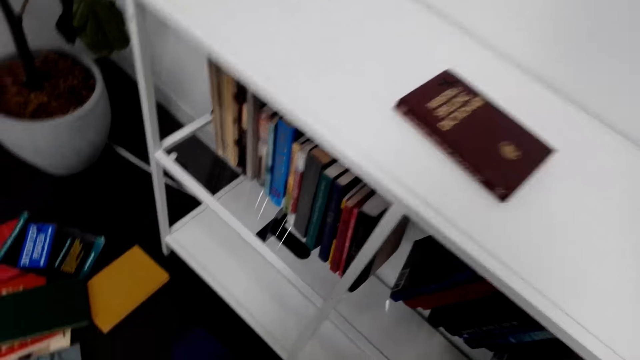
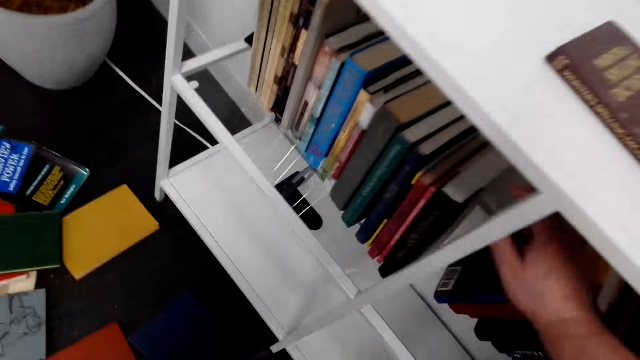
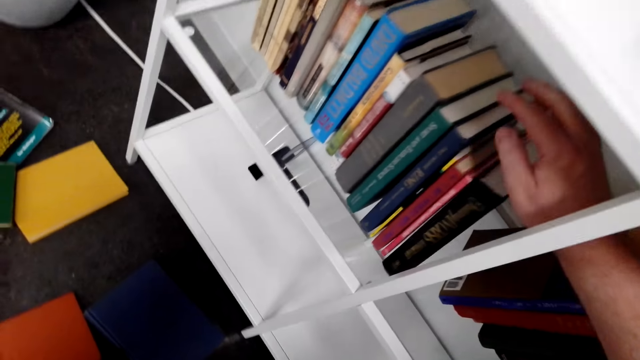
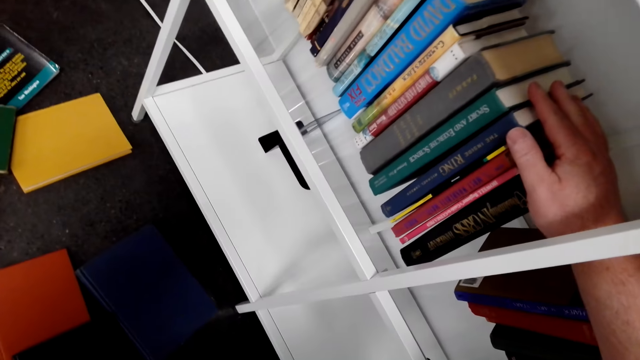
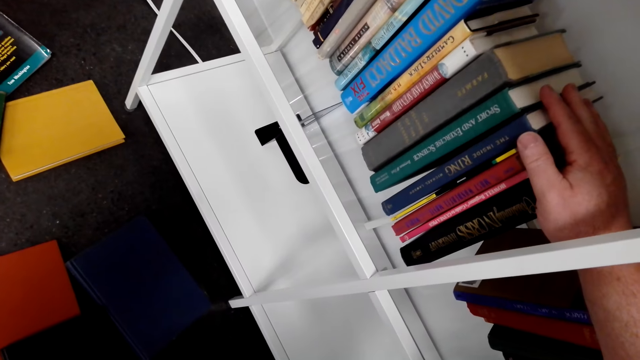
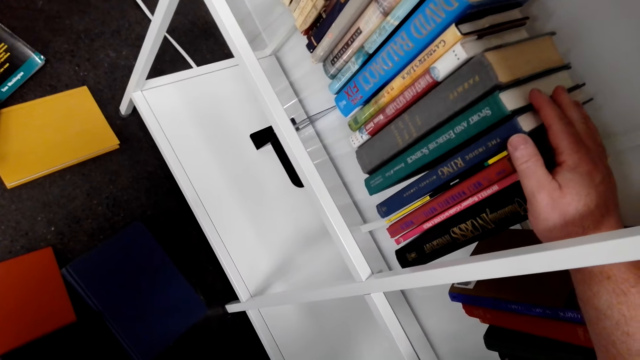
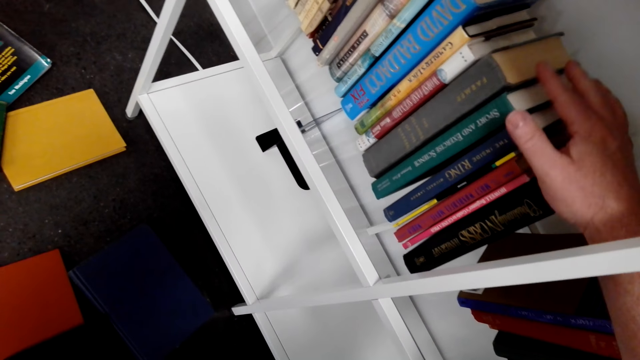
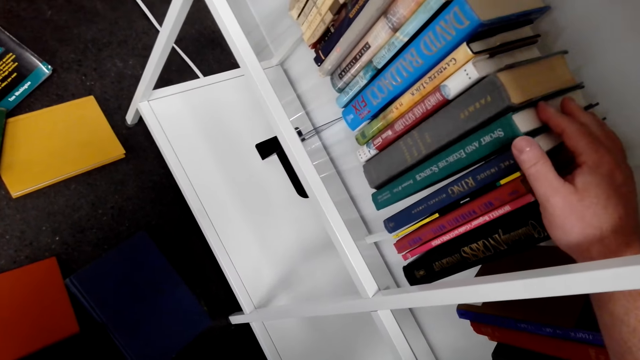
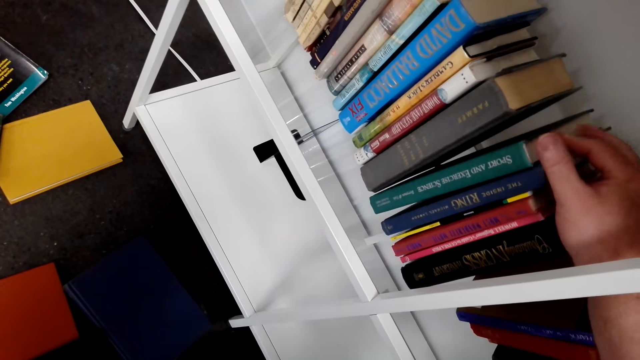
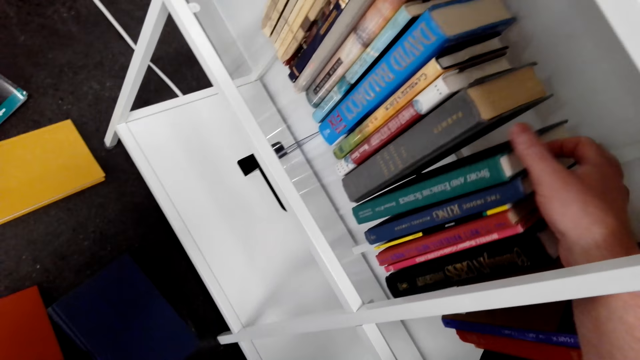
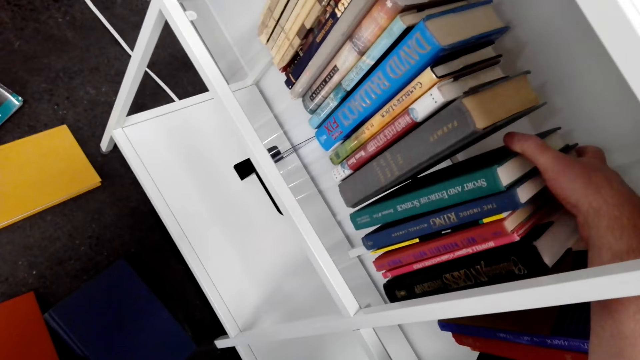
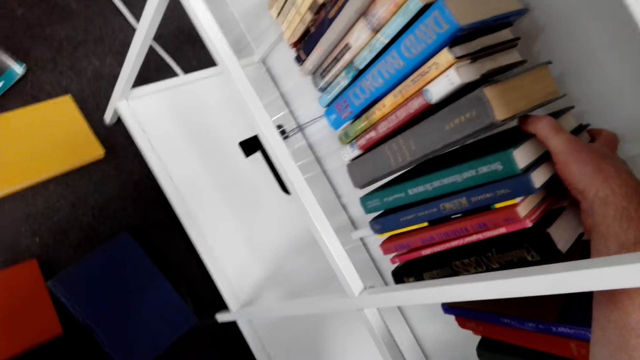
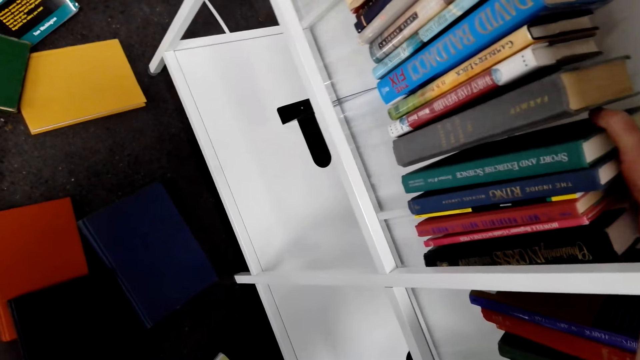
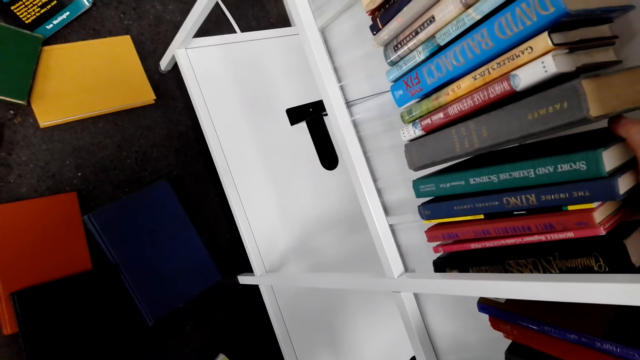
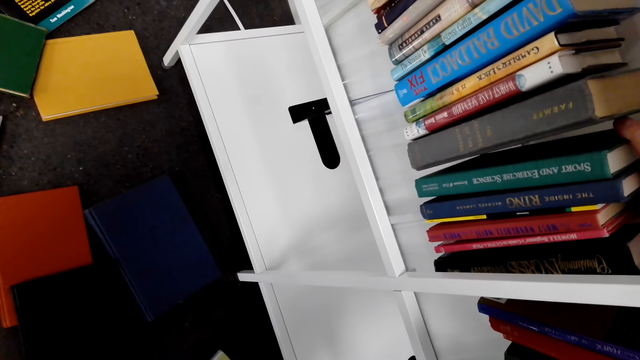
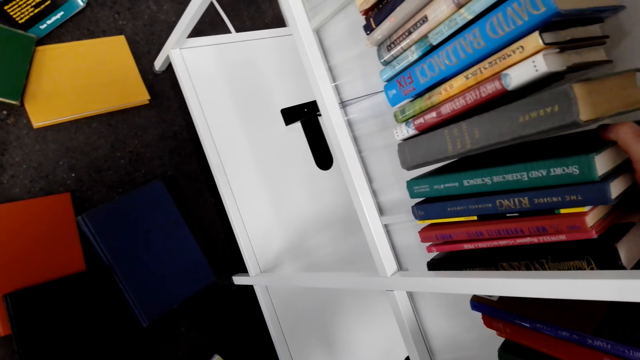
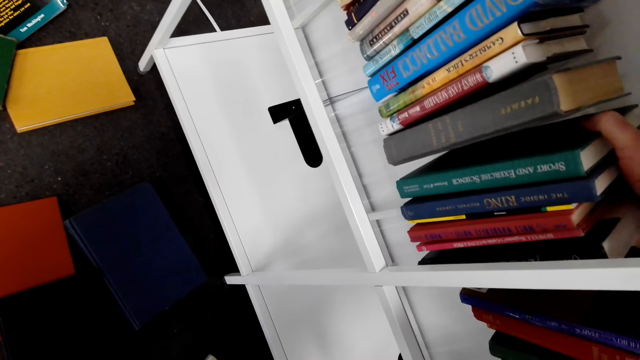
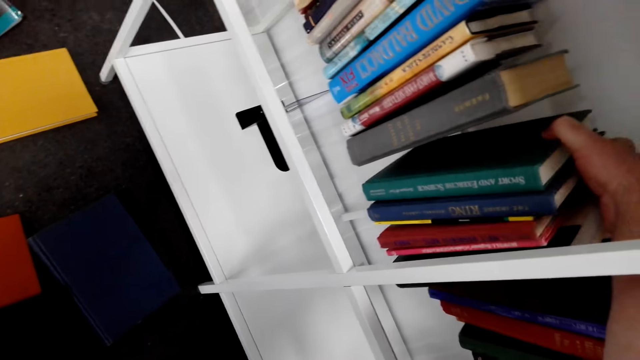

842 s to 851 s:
The camera wearer moves the books on the shelf. They squeeze the books.

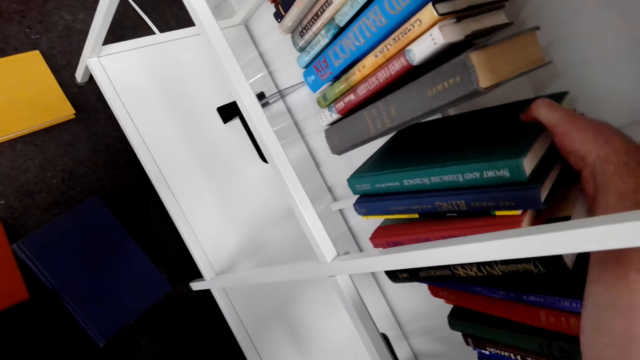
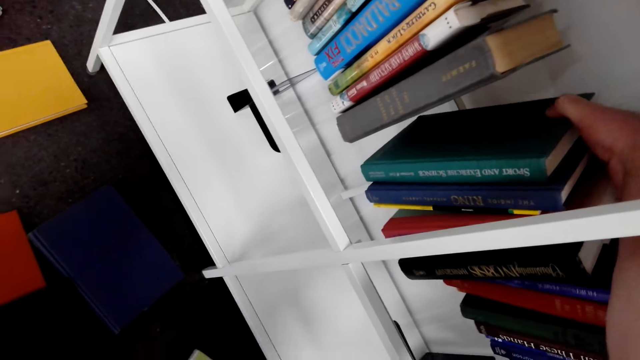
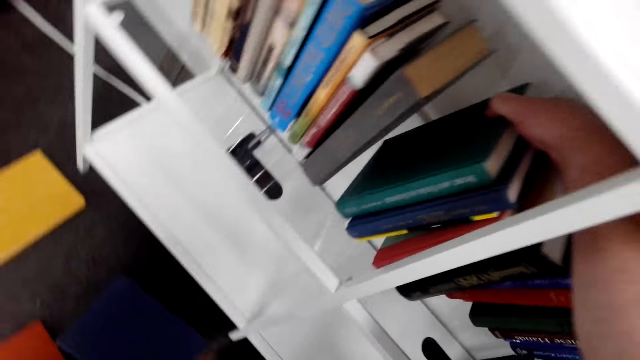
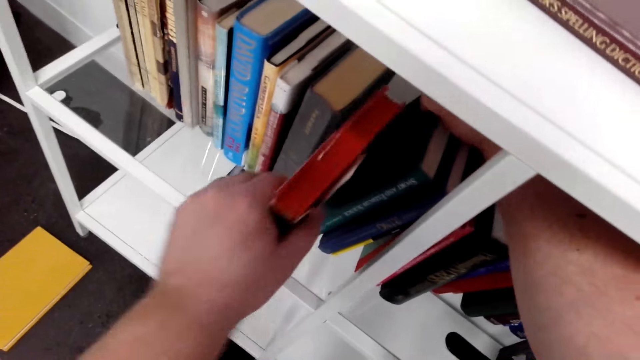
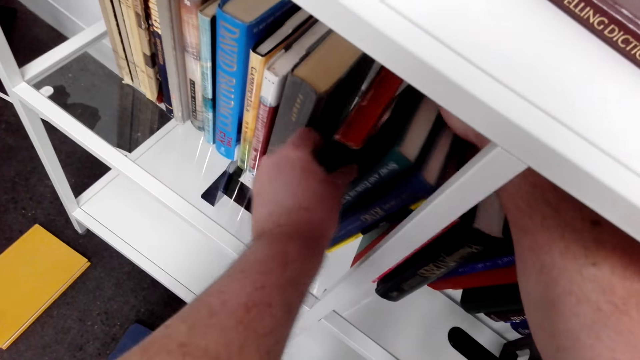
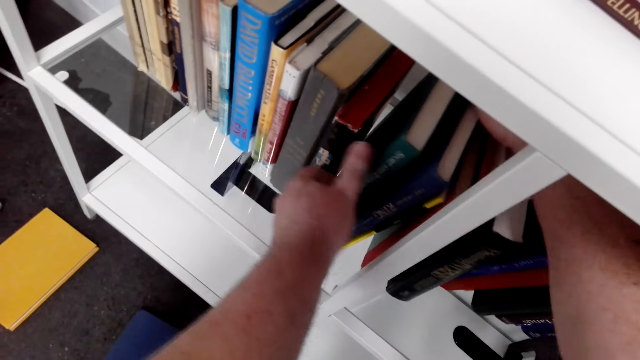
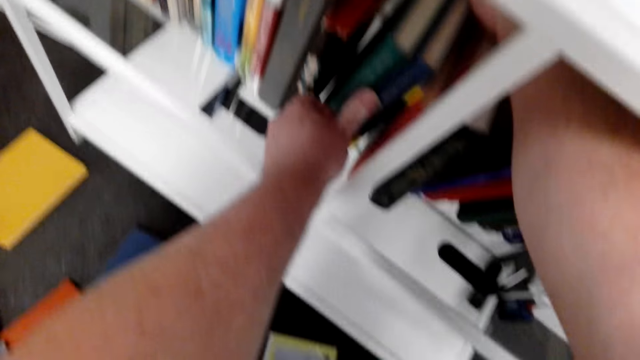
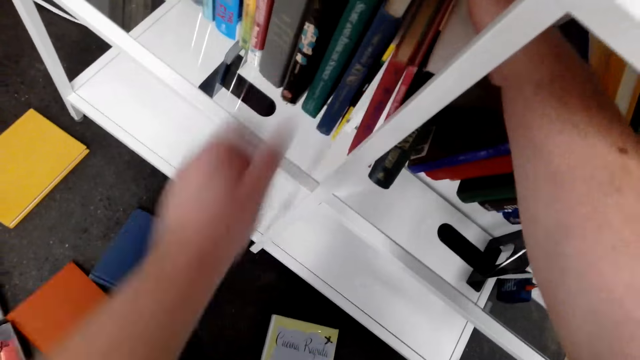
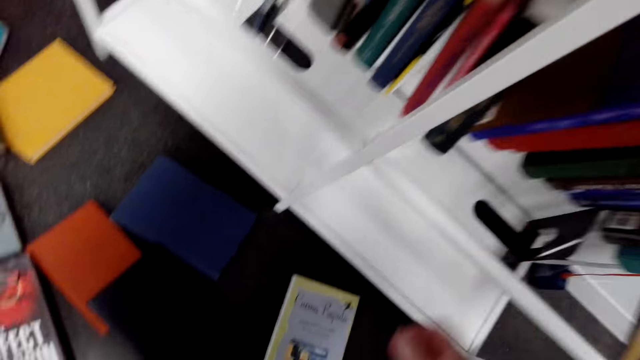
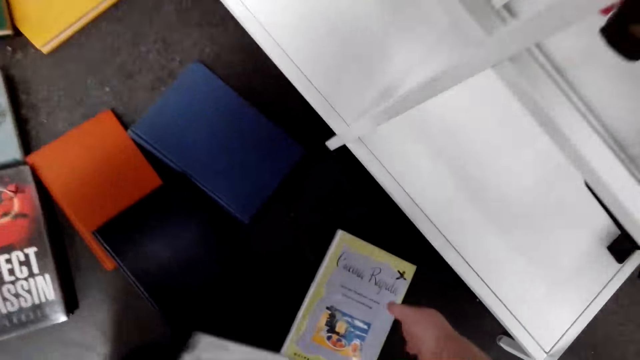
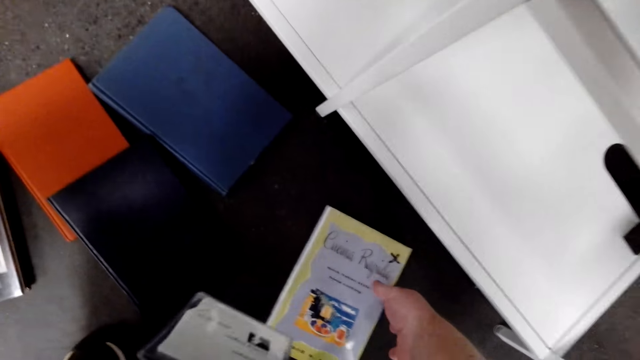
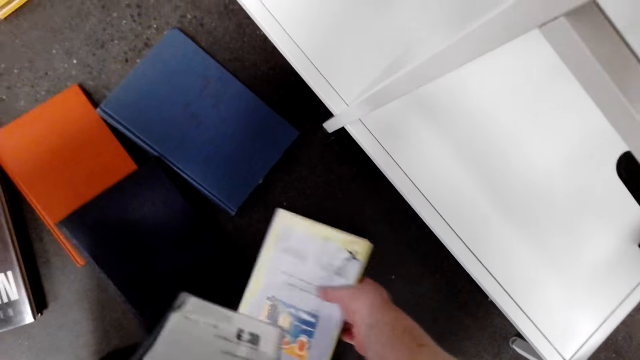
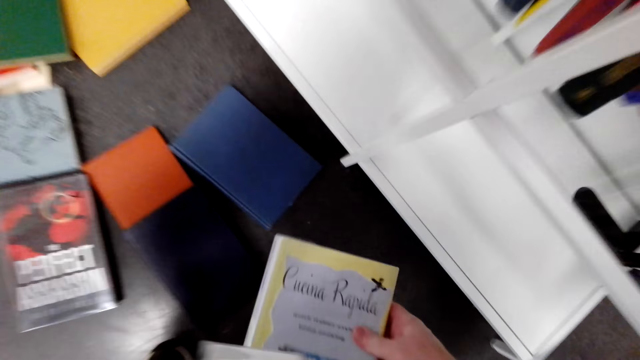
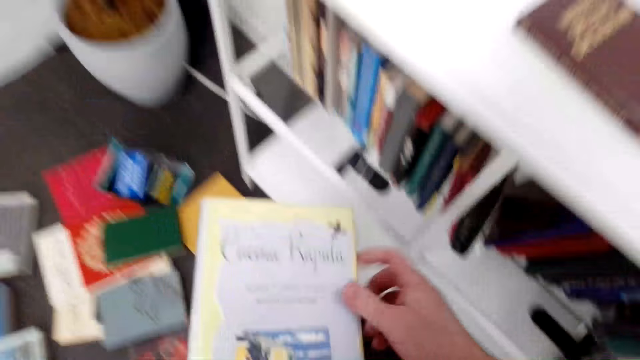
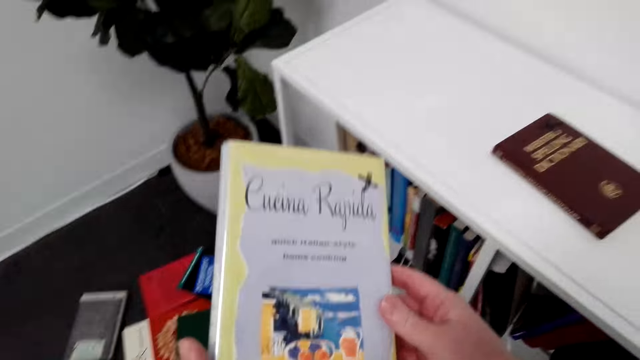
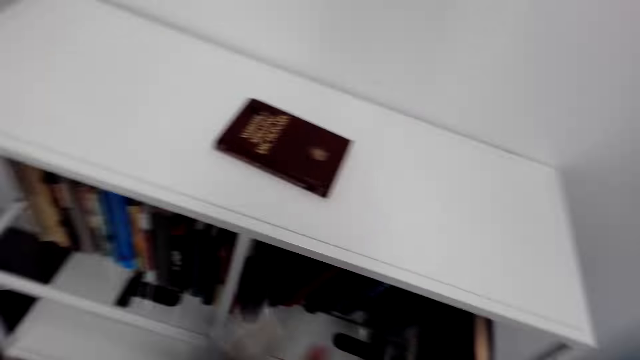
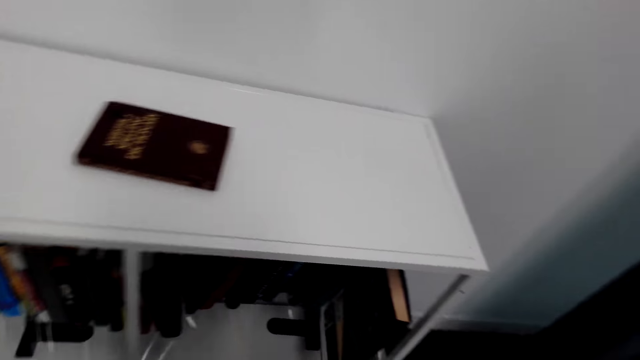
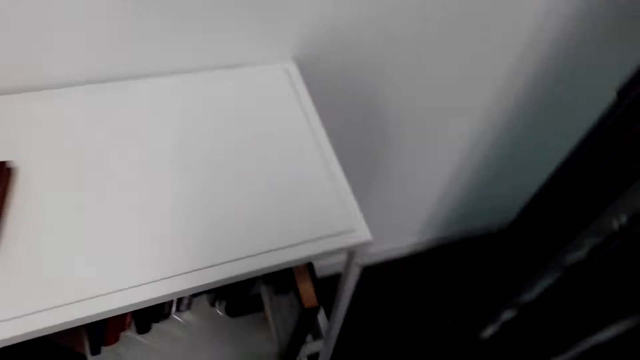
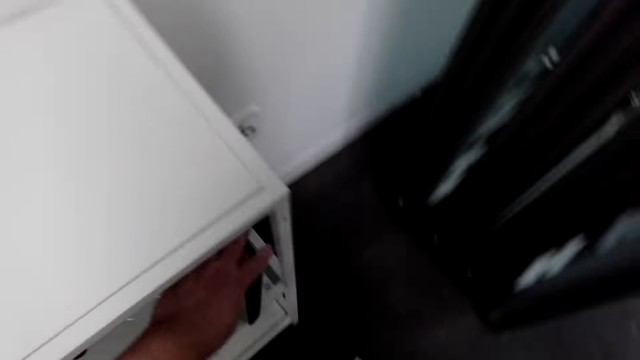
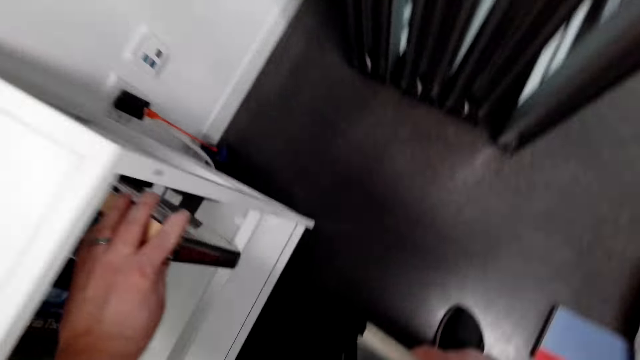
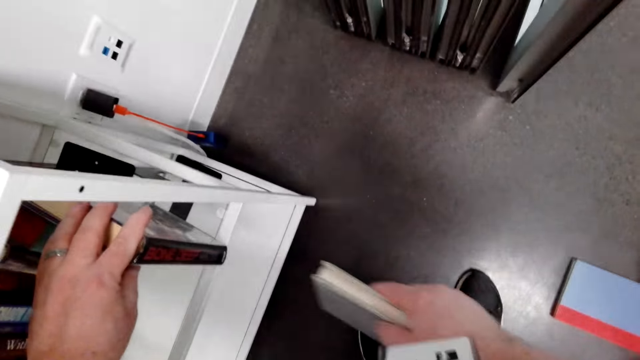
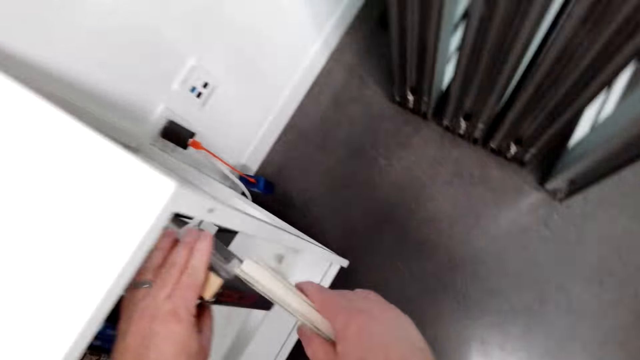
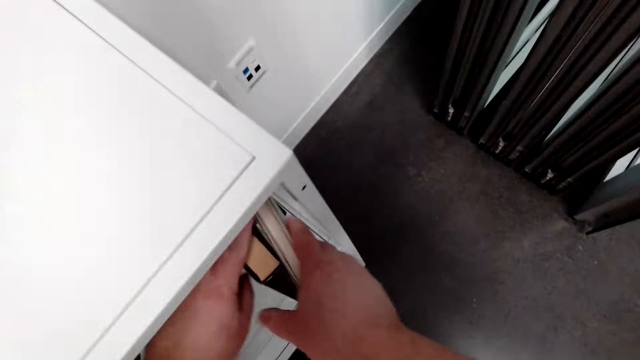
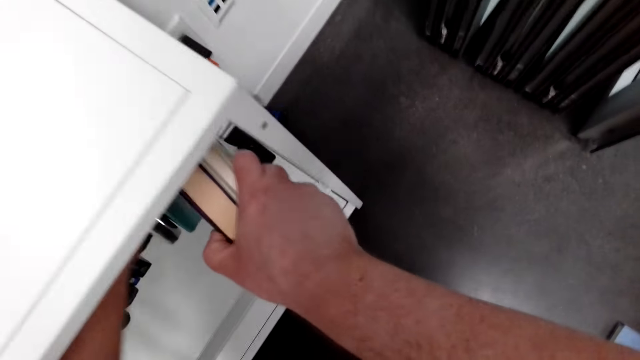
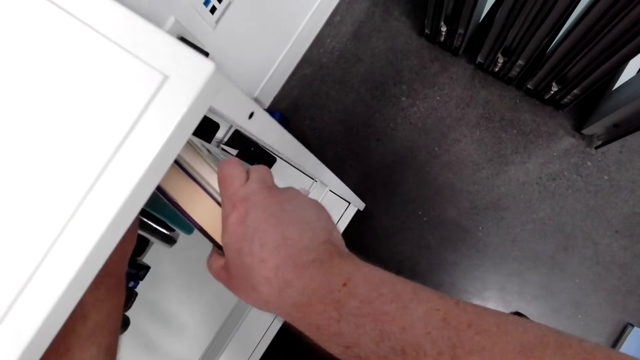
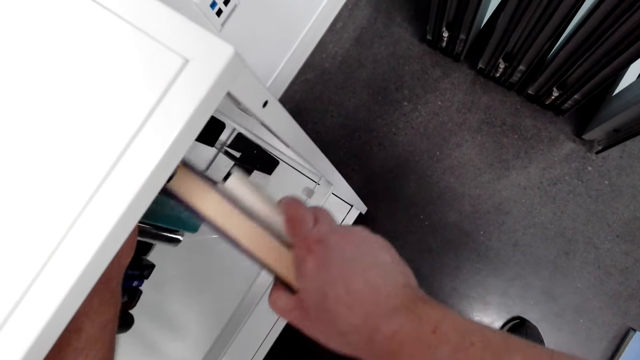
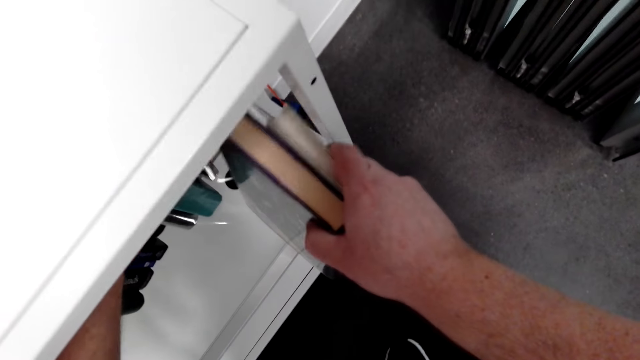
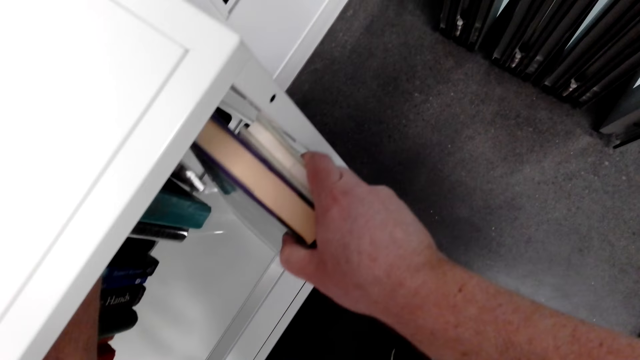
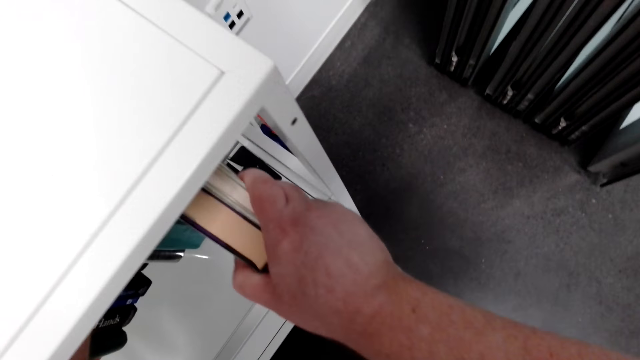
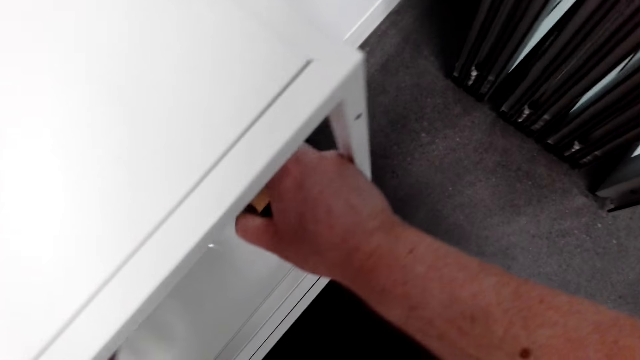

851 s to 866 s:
The camera wearer puts a book on the shelf. They fix the book in the shelf. They pick a book from the floor. They pick a book from the floor again. They put the book on the shelf. They fix the book in the shelf.
